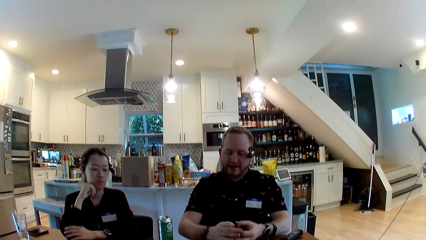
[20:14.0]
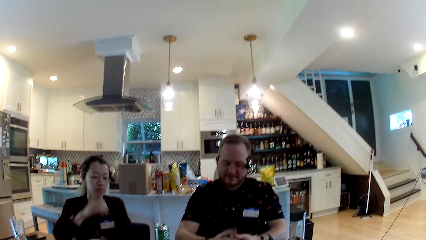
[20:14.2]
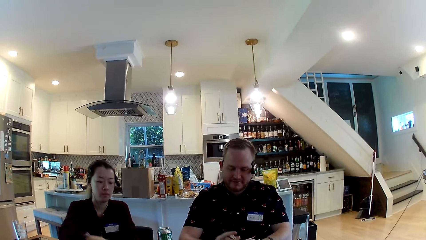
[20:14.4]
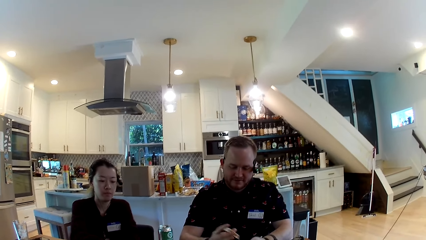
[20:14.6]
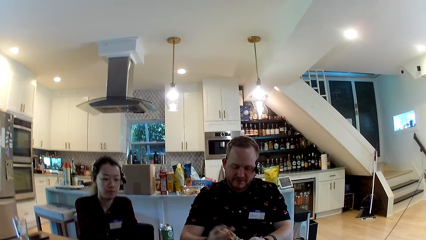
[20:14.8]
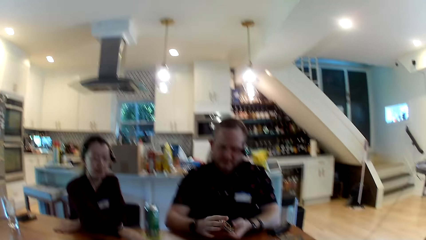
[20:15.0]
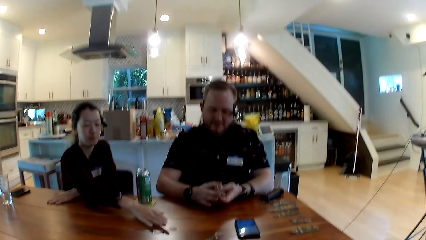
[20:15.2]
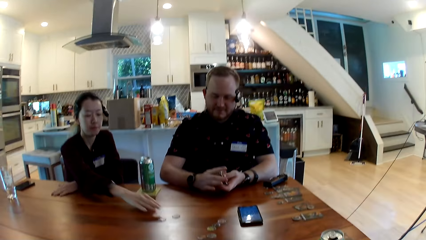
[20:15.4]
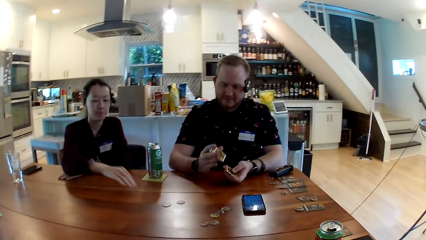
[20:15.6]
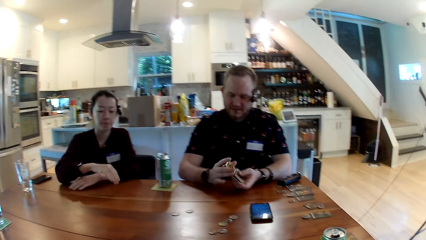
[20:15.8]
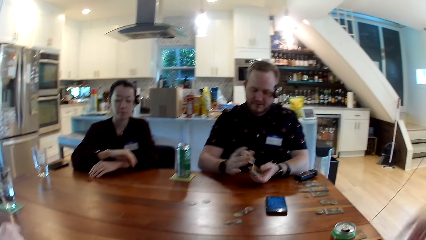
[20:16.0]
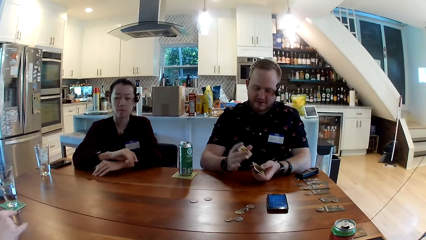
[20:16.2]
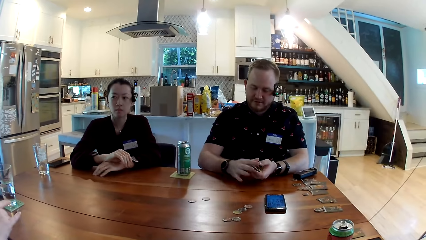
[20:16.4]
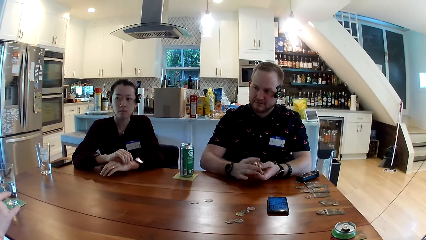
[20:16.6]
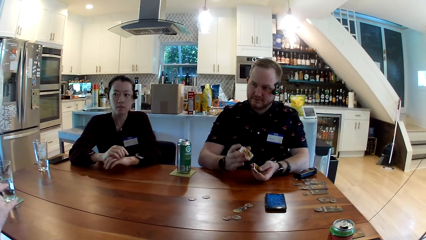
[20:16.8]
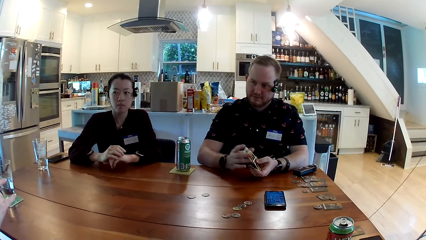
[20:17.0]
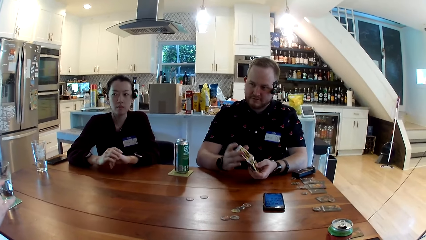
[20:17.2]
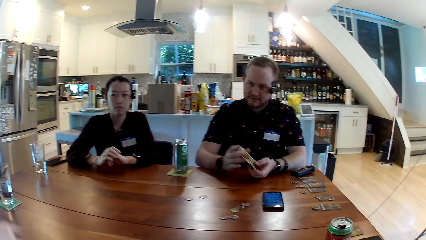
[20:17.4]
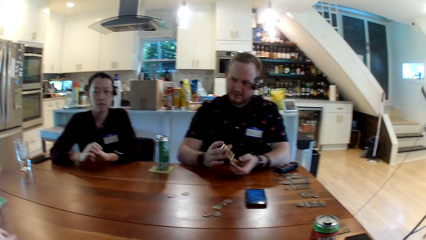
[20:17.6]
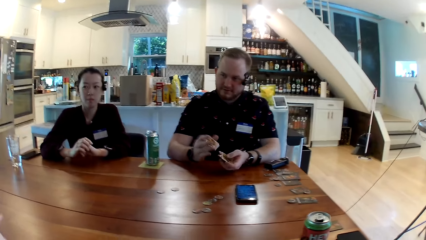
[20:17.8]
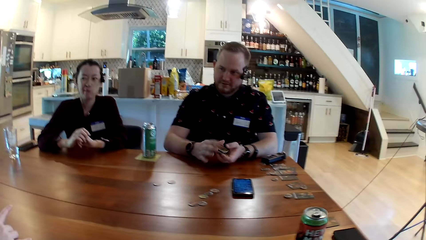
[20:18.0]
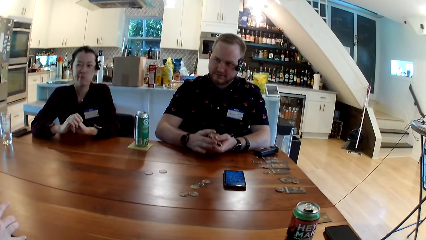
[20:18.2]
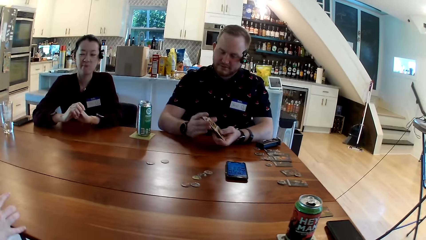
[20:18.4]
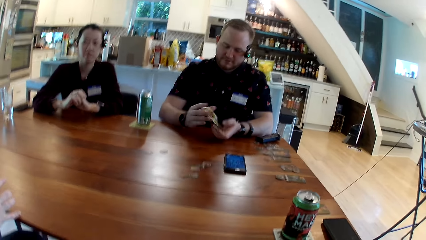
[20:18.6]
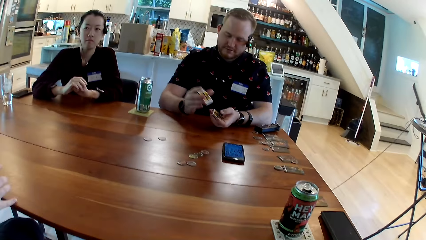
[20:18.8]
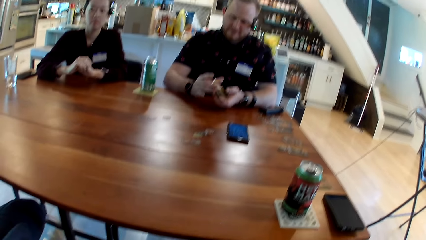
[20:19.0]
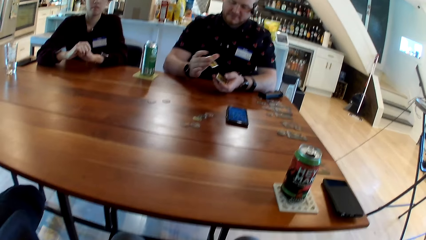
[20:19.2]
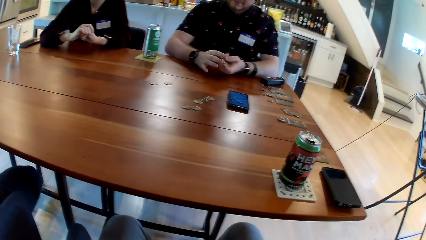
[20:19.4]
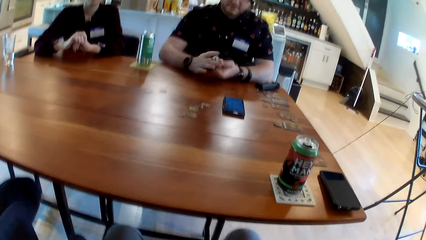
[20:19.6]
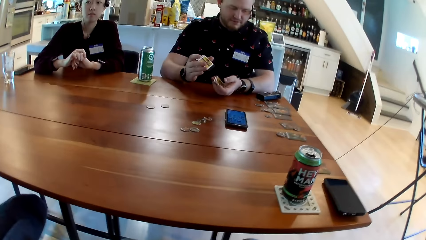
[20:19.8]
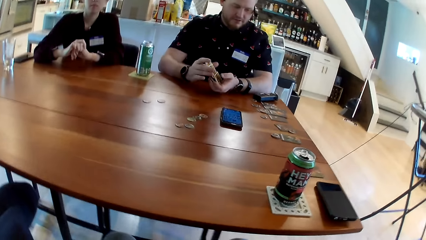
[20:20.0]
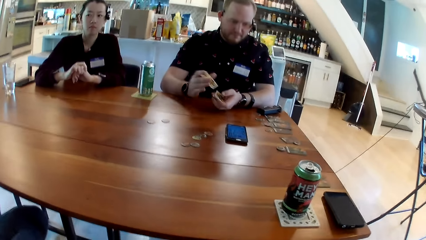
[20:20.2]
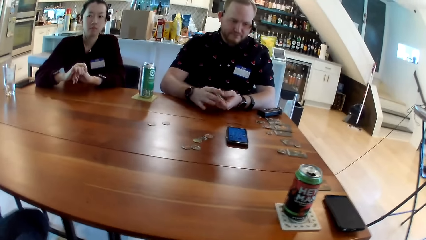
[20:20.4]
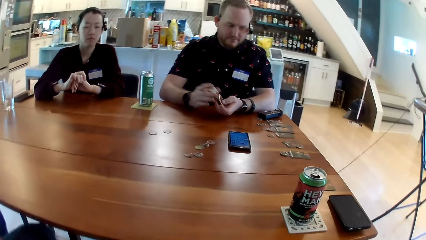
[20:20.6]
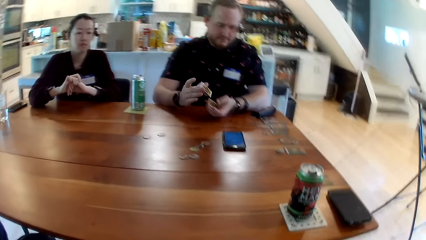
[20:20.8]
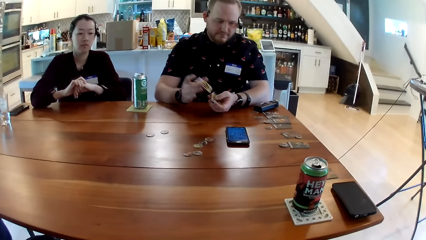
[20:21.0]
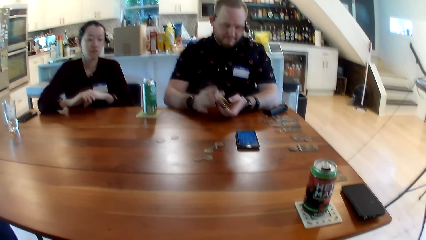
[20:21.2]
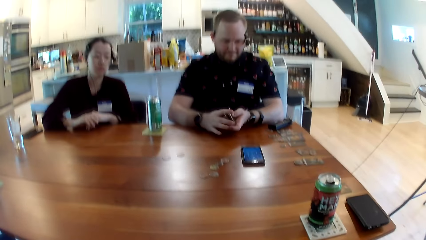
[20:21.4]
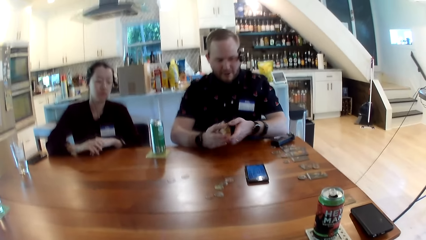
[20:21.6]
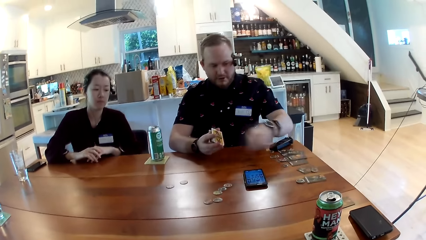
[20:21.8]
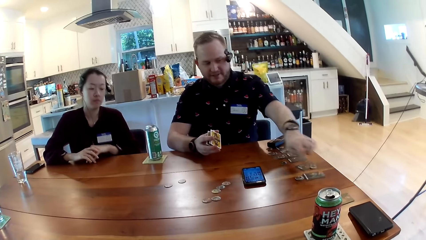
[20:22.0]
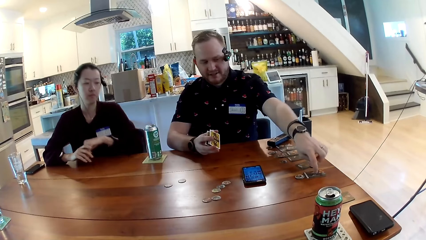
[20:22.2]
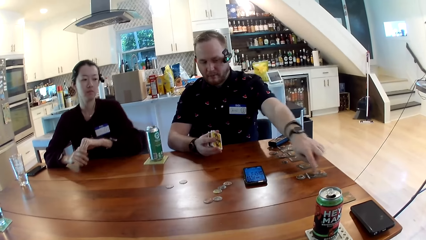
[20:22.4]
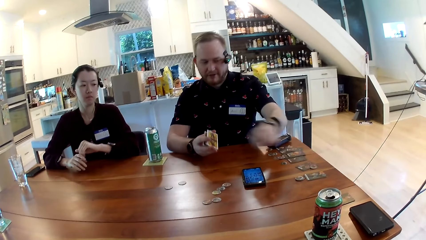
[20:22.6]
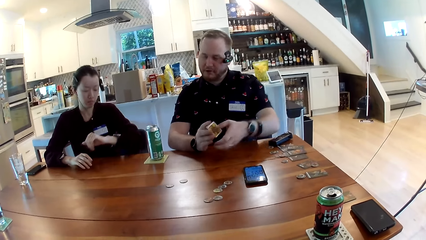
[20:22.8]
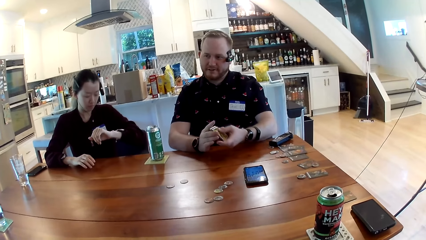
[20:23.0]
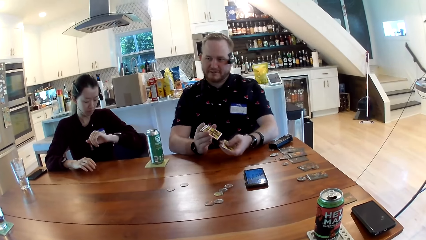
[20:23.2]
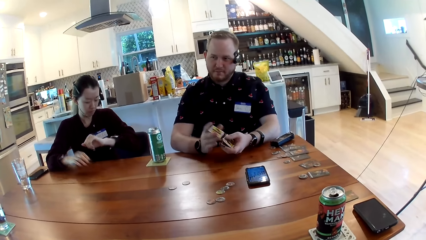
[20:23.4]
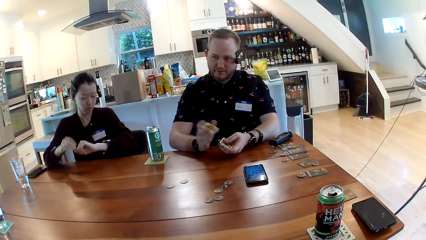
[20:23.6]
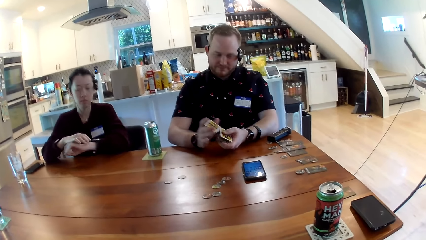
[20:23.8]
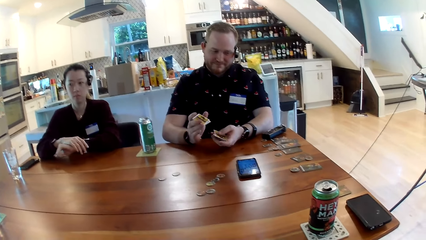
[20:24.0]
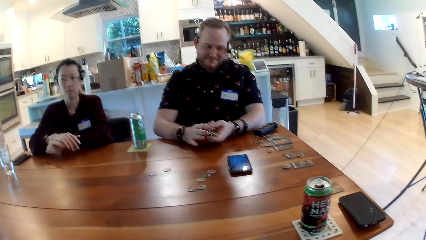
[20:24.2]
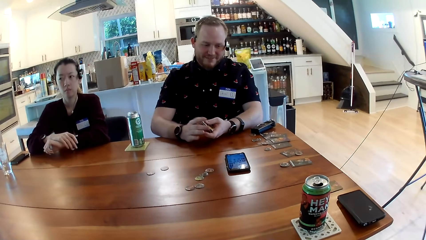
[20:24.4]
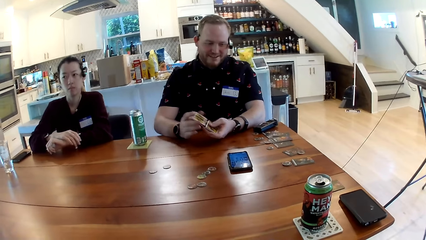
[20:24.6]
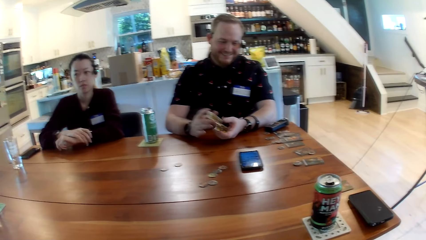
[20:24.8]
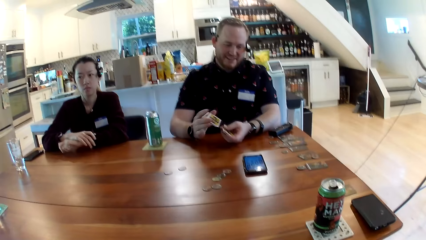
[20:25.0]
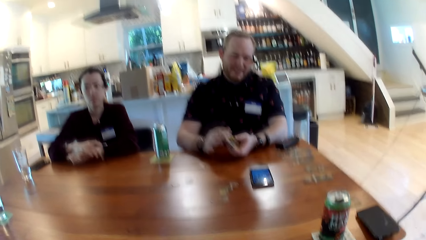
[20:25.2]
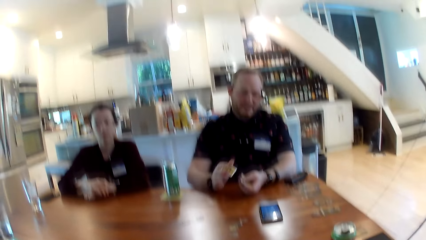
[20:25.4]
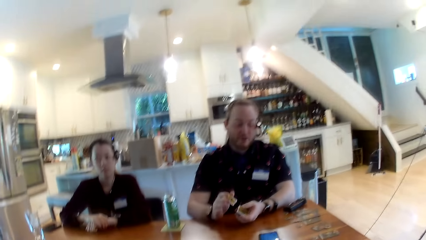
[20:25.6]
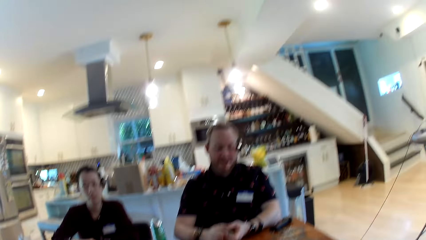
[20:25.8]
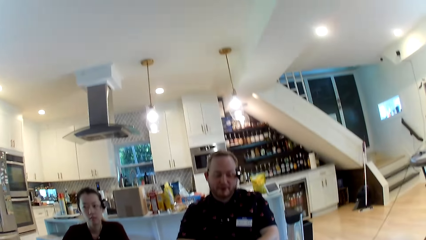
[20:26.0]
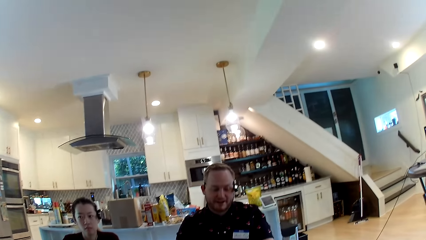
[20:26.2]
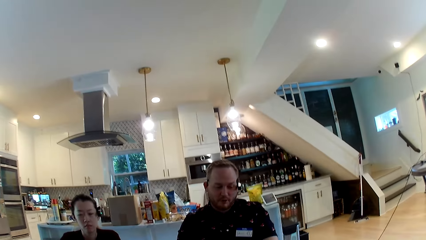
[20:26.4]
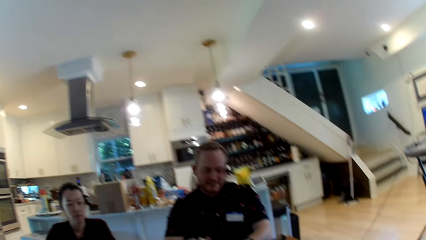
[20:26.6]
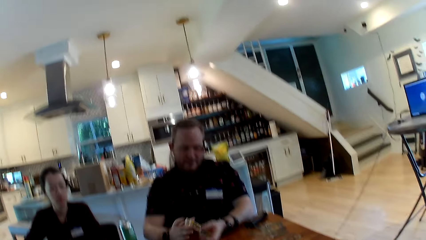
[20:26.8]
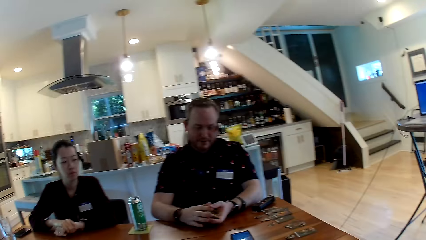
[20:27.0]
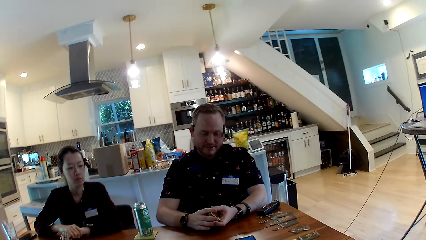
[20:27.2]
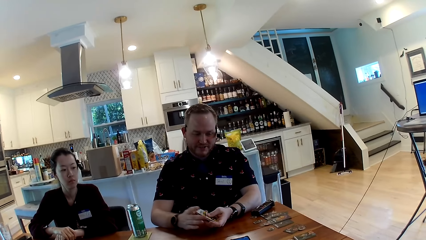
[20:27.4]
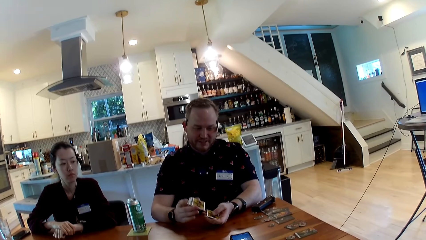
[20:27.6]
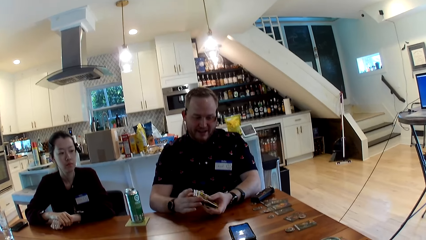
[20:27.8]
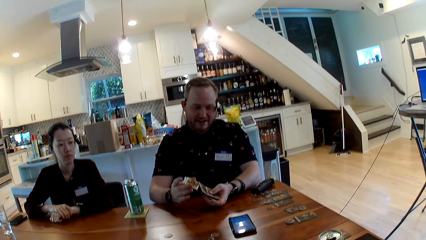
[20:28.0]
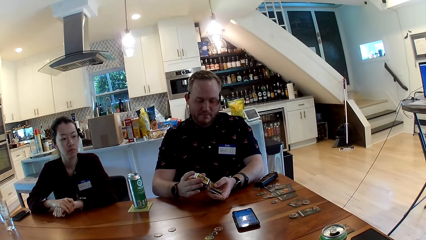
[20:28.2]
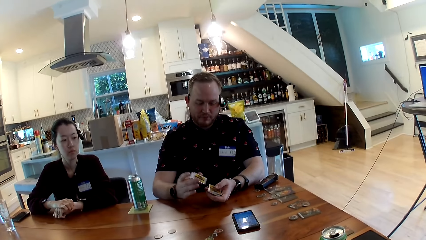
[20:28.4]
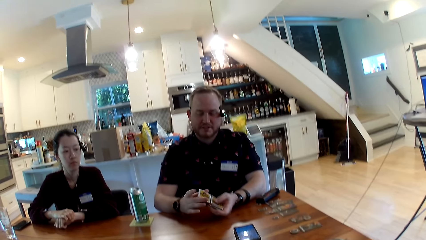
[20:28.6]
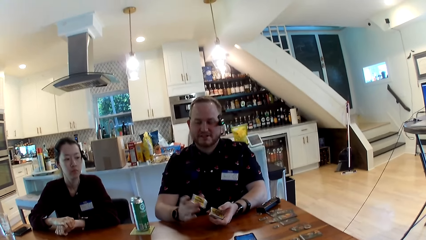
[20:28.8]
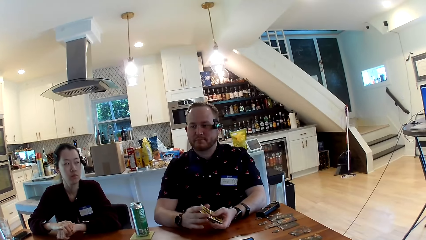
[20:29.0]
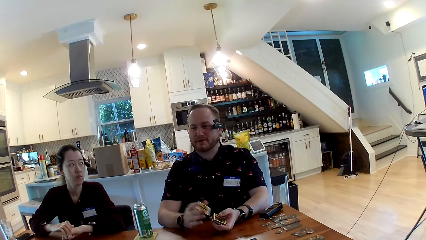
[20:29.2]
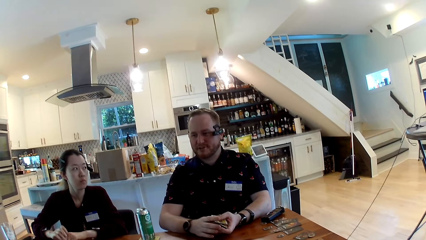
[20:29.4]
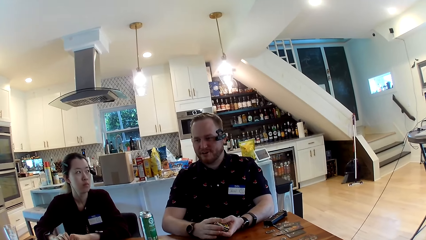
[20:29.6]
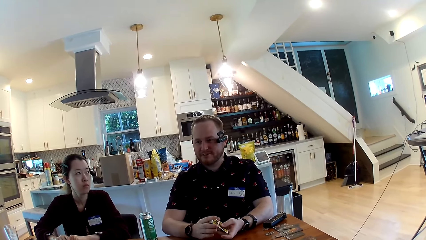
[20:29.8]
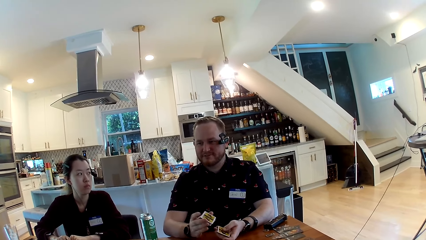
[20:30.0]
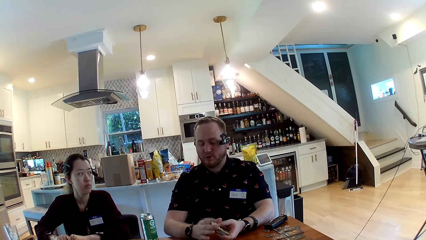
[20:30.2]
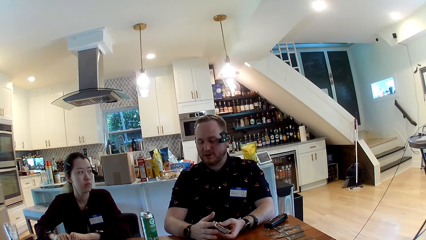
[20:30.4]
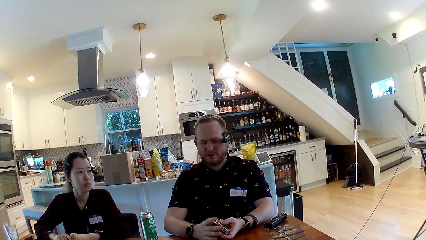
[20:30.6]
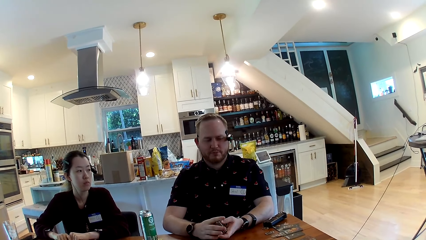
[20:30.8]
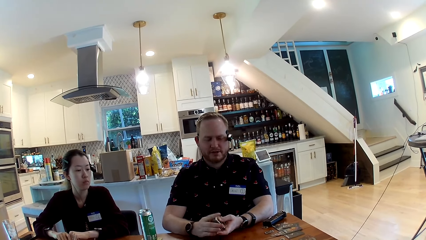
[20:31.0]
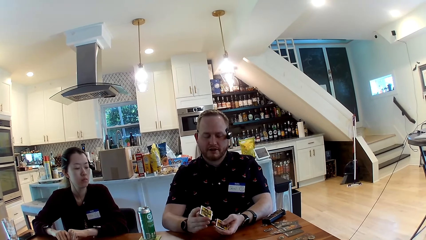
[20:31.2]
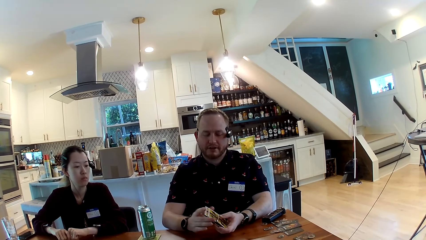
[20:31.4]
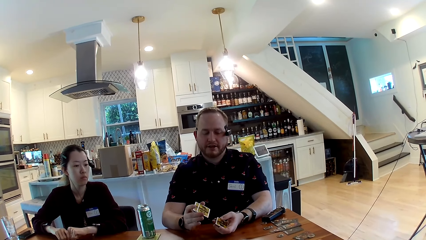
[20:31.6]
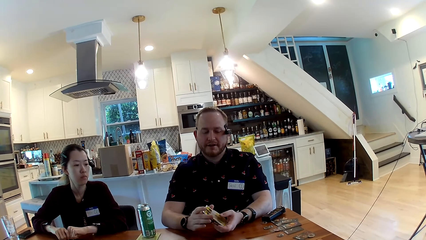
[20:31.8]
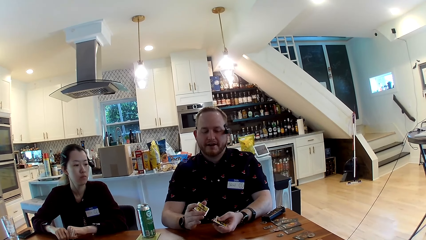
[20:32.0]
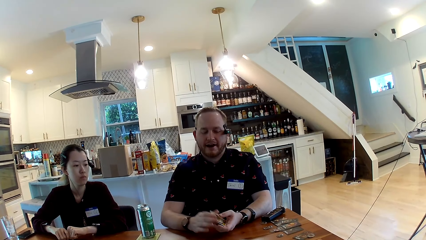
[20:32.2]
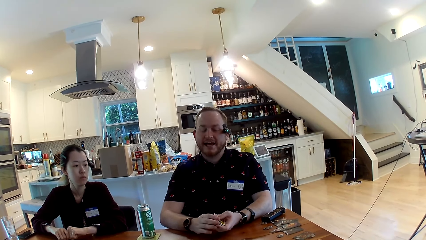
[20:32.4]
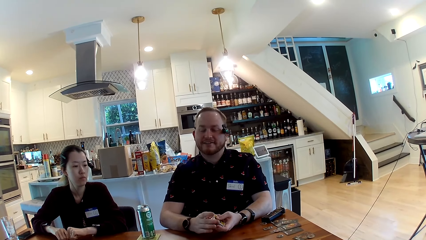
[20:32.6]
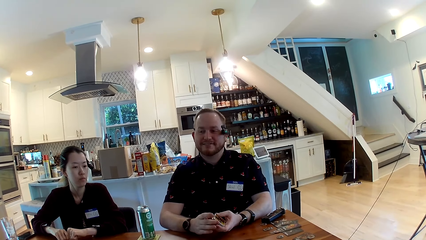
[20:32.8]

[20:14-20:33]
The man shuffles the cards with both hands. The camera wearer looks around the room. The man taps on a card on the table with his left index finger. The man shuffles the cards with both hands. The man converses with a woman.
